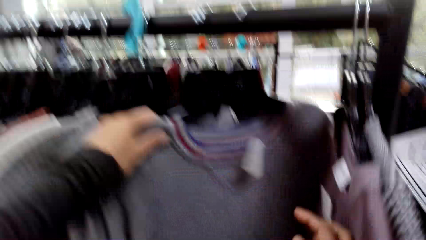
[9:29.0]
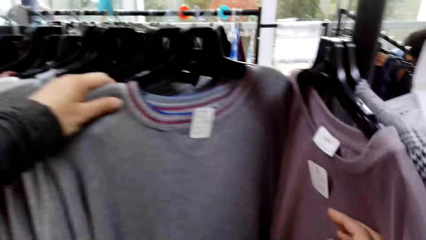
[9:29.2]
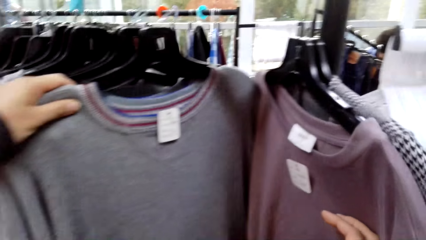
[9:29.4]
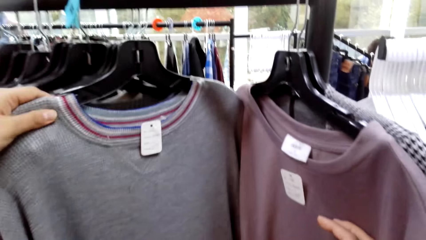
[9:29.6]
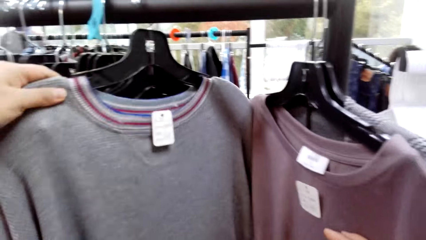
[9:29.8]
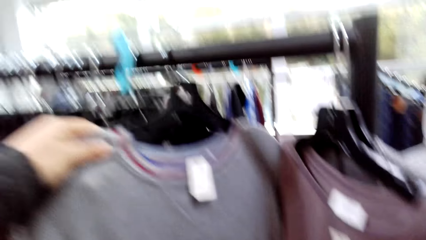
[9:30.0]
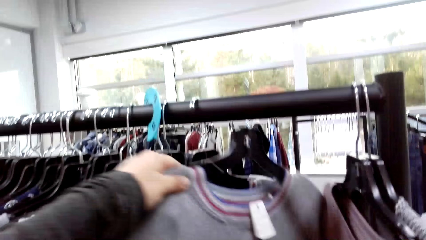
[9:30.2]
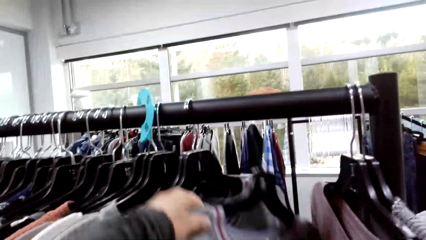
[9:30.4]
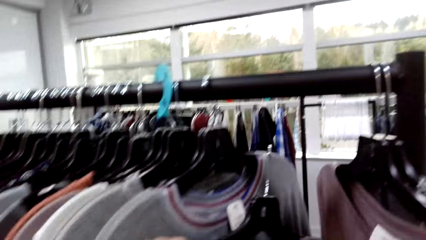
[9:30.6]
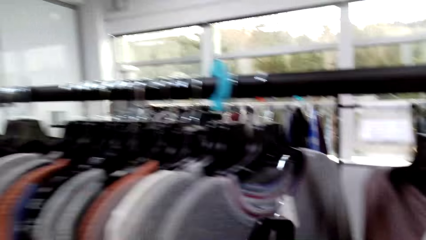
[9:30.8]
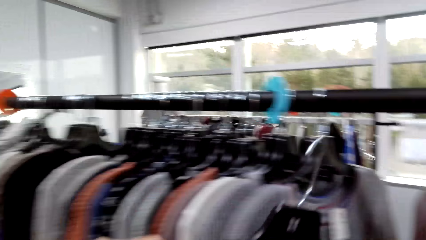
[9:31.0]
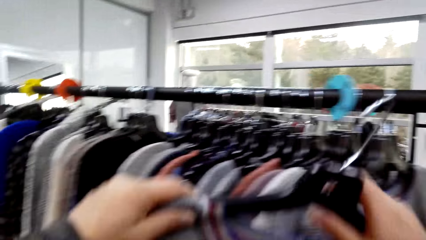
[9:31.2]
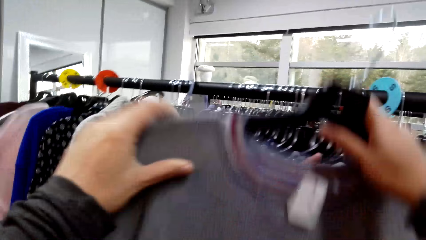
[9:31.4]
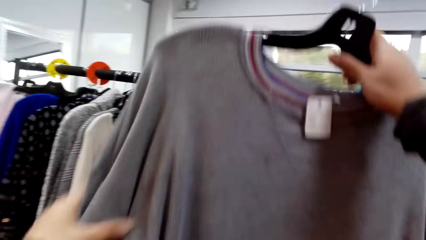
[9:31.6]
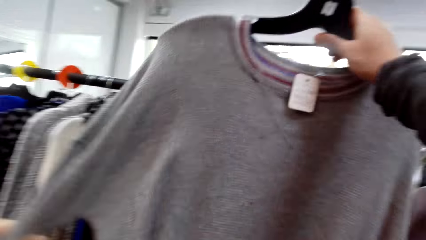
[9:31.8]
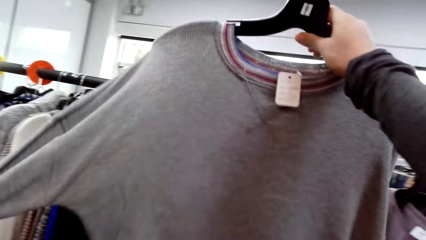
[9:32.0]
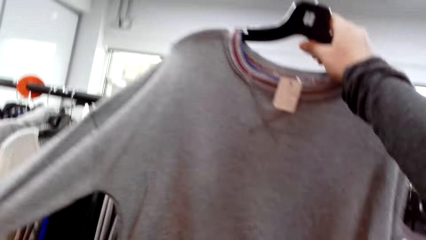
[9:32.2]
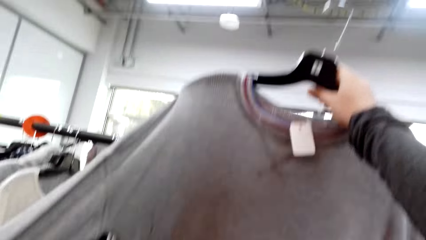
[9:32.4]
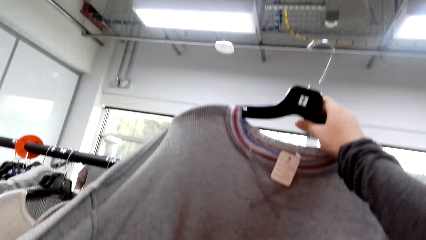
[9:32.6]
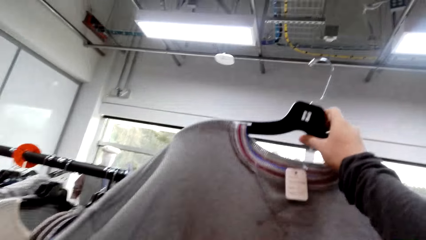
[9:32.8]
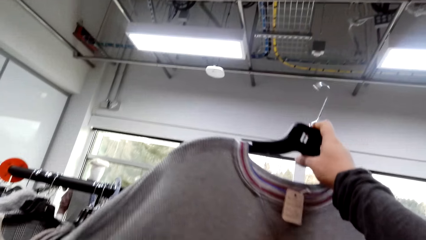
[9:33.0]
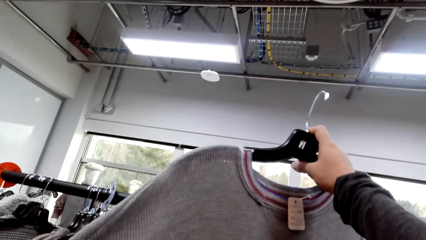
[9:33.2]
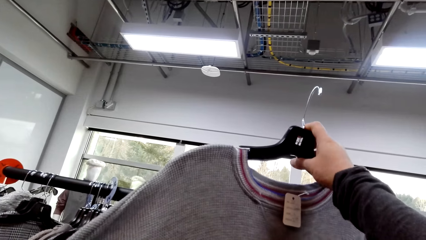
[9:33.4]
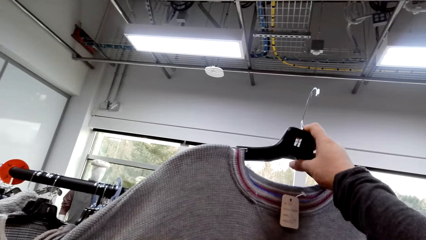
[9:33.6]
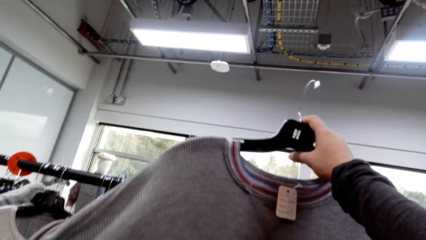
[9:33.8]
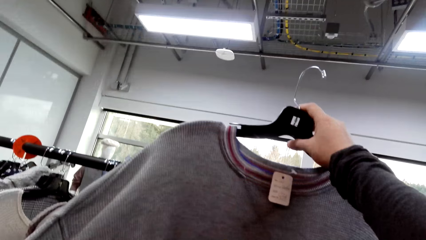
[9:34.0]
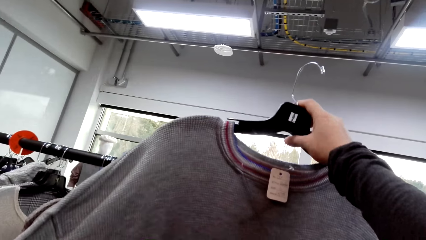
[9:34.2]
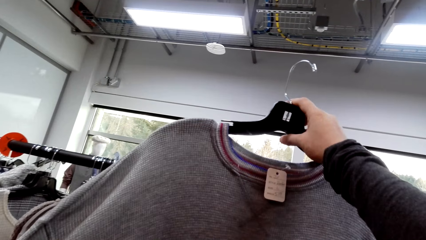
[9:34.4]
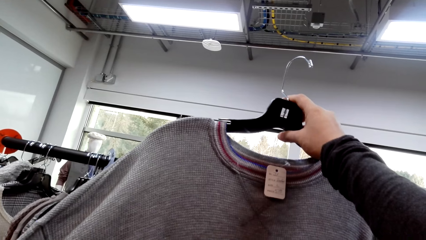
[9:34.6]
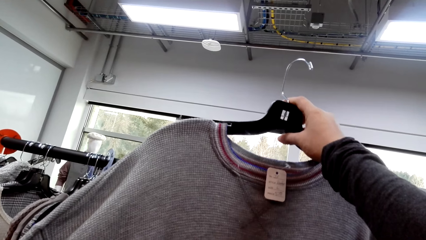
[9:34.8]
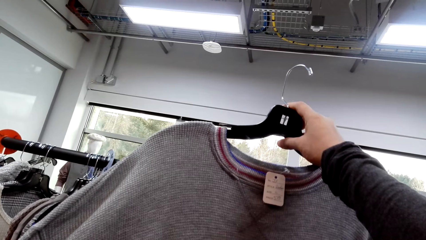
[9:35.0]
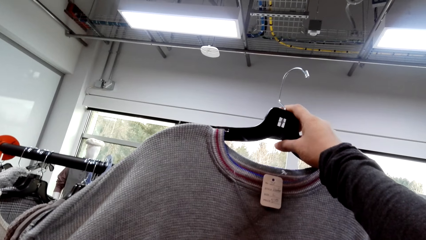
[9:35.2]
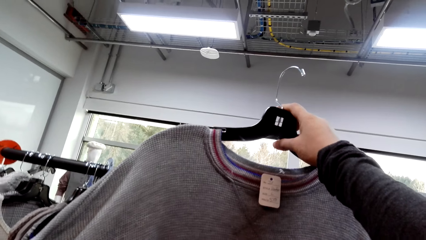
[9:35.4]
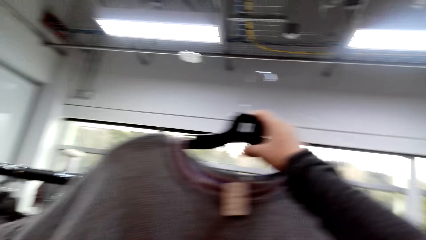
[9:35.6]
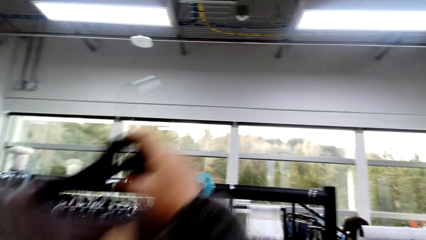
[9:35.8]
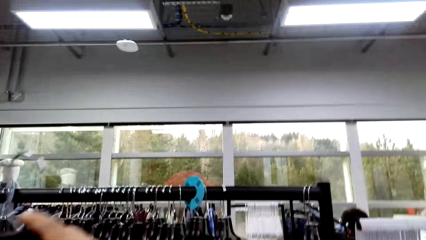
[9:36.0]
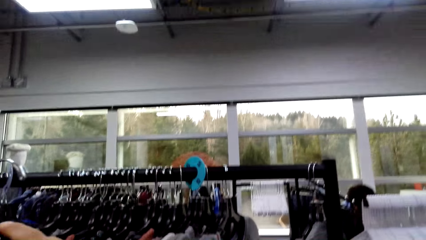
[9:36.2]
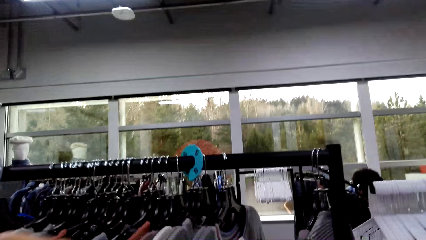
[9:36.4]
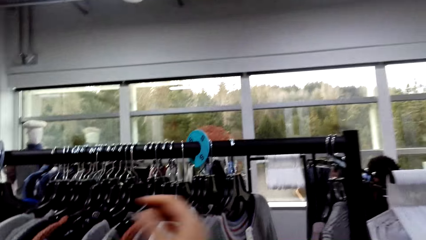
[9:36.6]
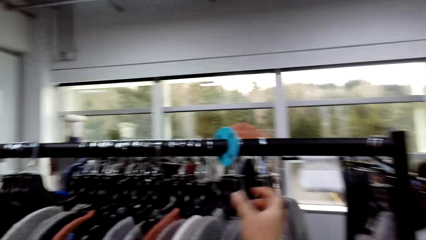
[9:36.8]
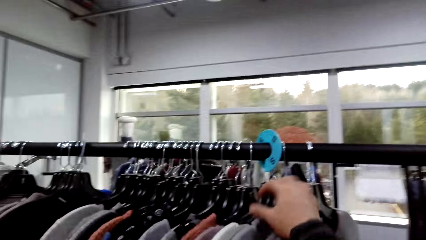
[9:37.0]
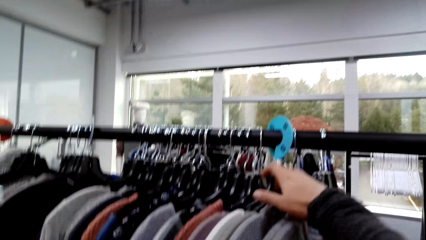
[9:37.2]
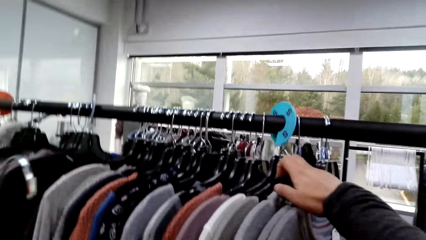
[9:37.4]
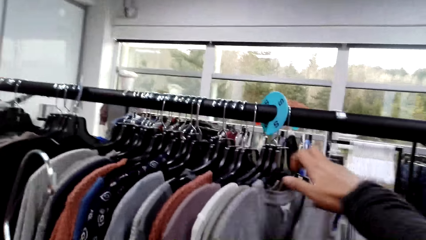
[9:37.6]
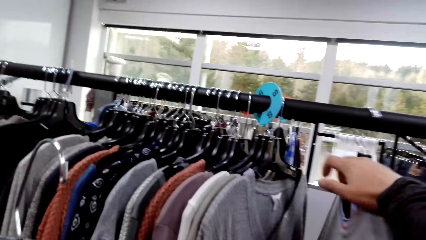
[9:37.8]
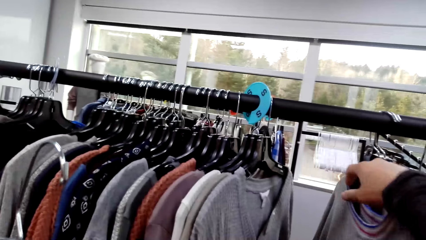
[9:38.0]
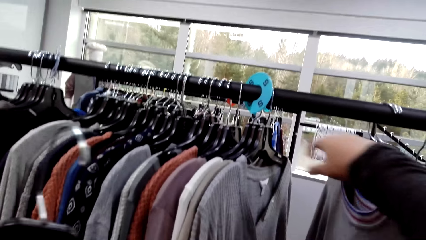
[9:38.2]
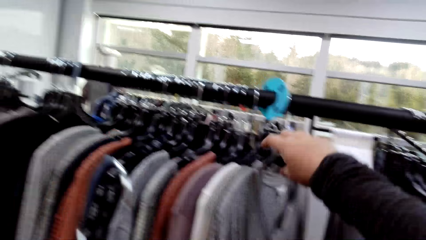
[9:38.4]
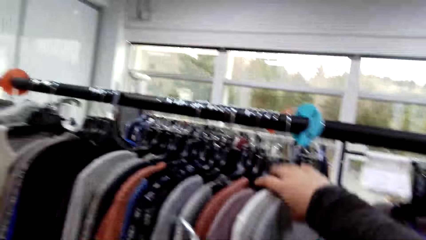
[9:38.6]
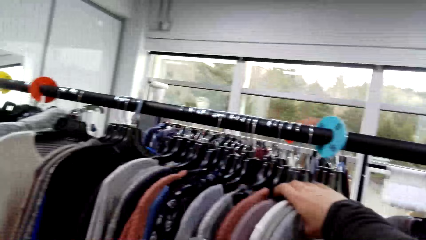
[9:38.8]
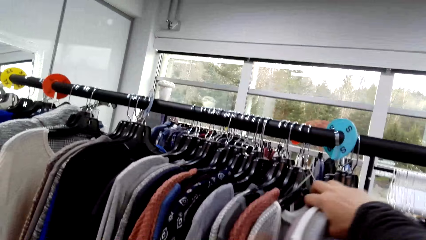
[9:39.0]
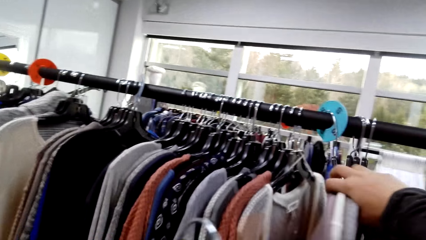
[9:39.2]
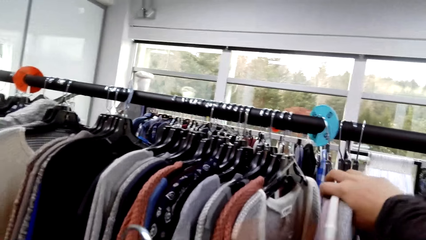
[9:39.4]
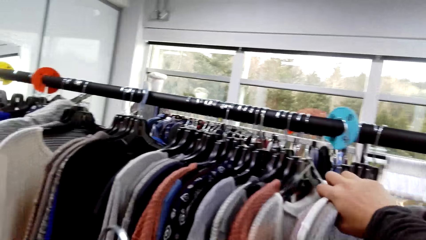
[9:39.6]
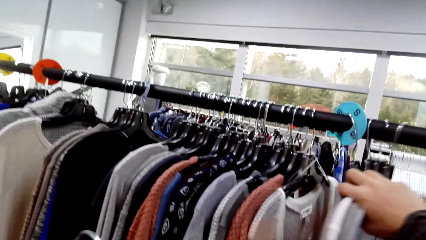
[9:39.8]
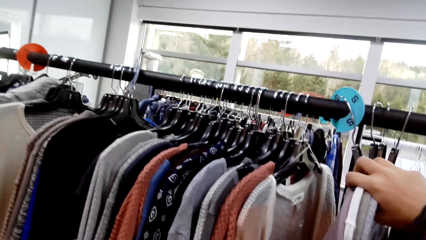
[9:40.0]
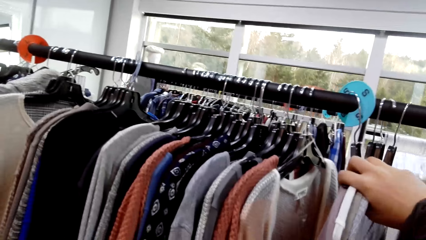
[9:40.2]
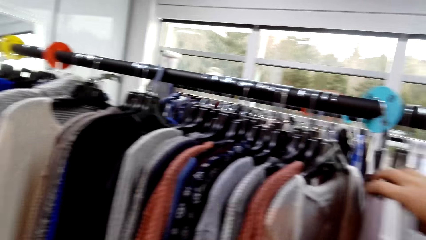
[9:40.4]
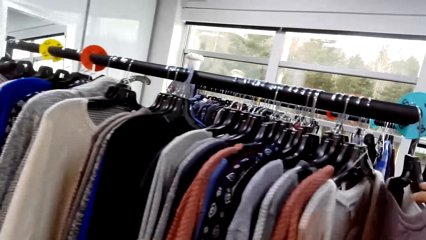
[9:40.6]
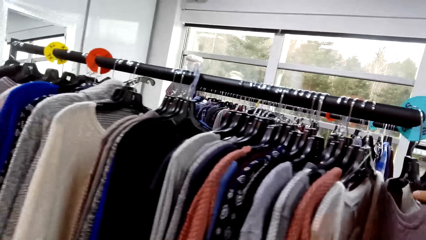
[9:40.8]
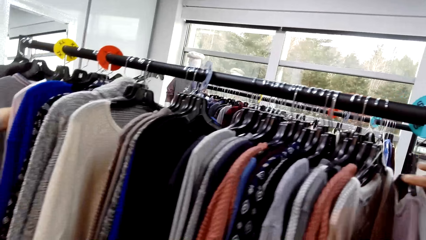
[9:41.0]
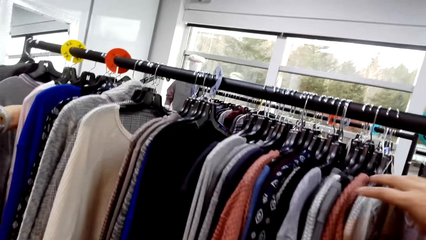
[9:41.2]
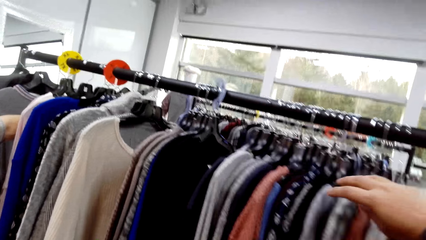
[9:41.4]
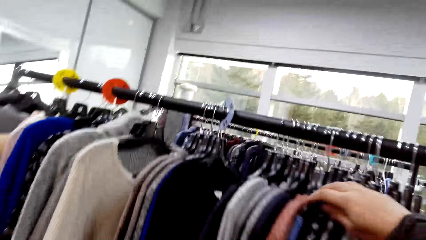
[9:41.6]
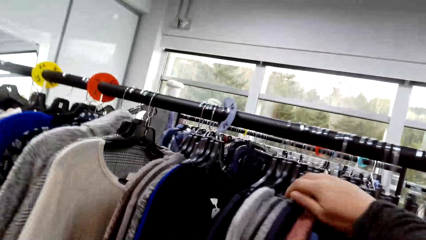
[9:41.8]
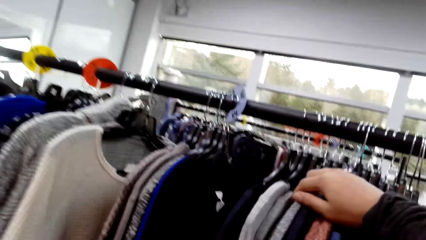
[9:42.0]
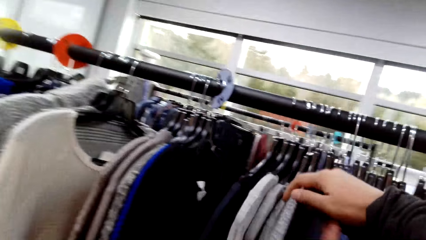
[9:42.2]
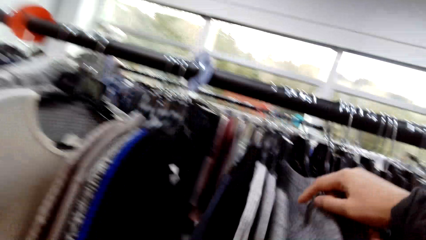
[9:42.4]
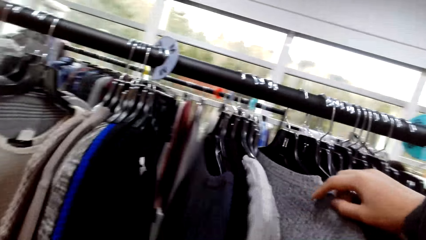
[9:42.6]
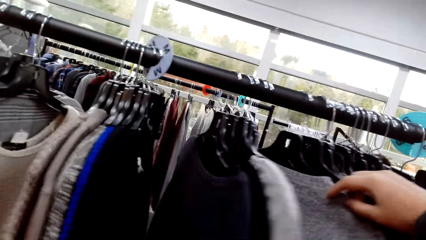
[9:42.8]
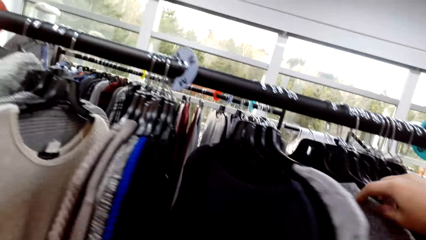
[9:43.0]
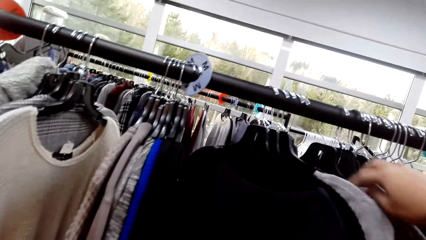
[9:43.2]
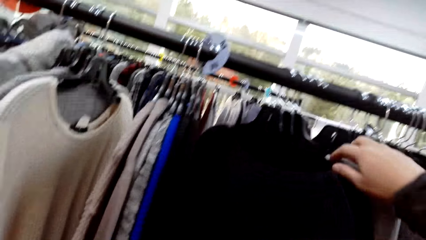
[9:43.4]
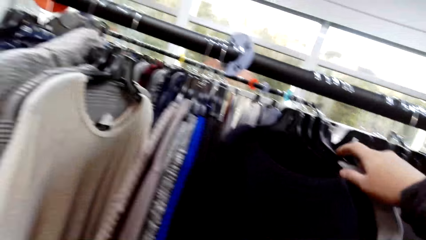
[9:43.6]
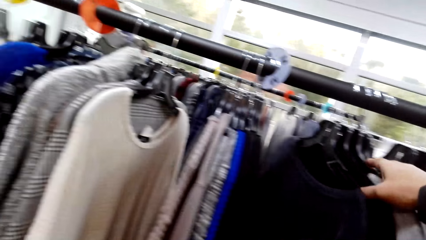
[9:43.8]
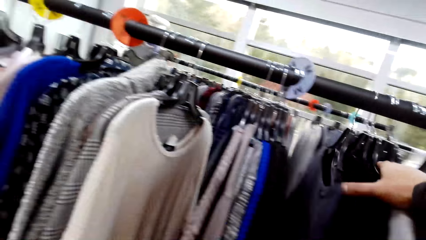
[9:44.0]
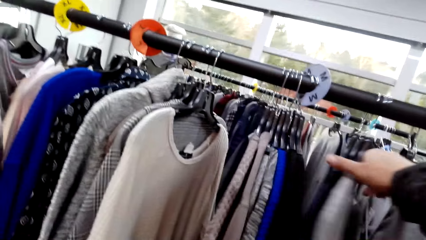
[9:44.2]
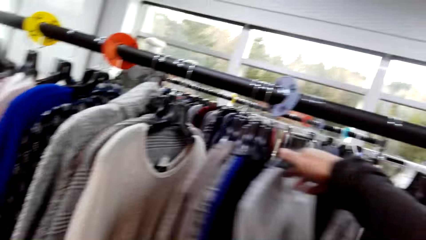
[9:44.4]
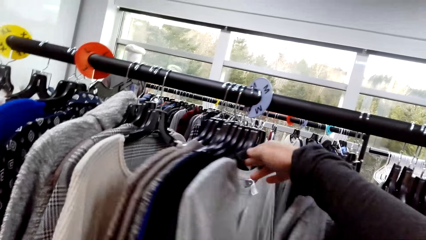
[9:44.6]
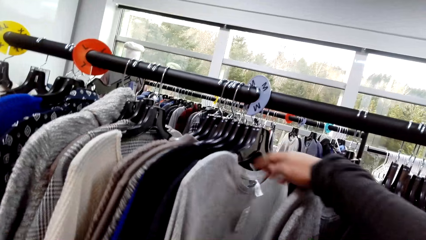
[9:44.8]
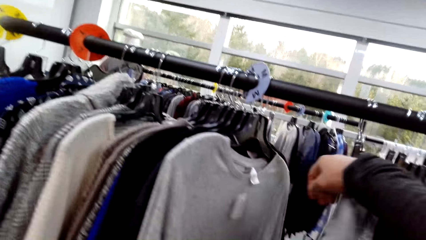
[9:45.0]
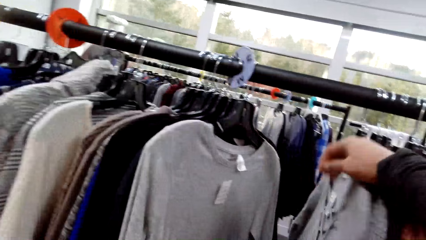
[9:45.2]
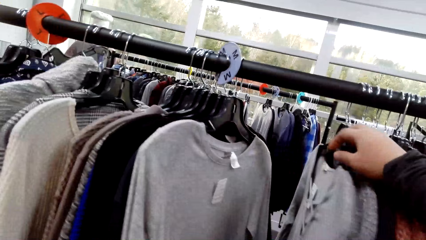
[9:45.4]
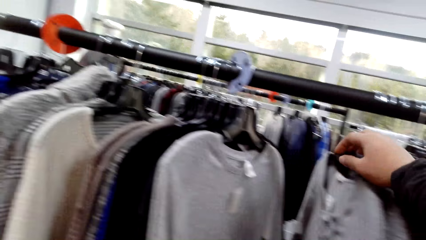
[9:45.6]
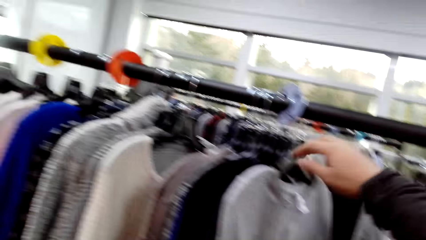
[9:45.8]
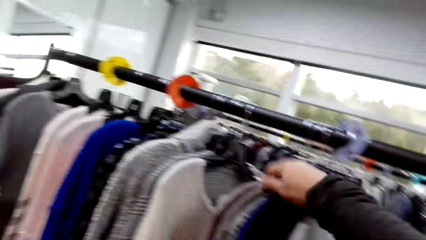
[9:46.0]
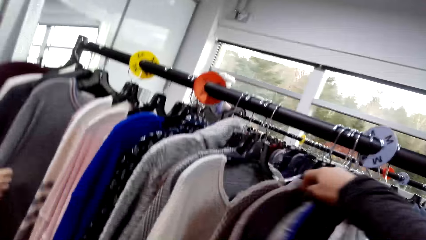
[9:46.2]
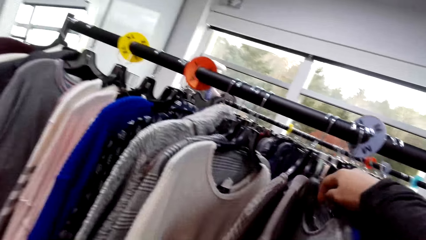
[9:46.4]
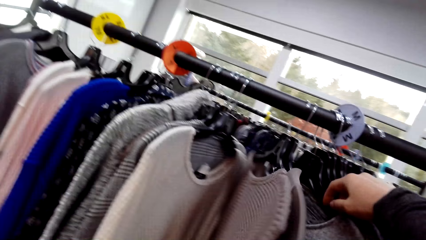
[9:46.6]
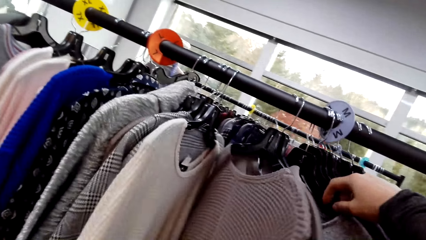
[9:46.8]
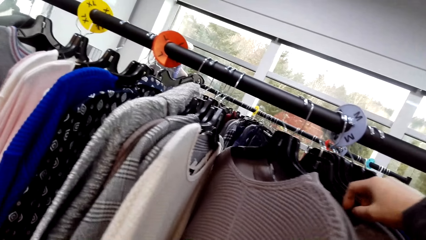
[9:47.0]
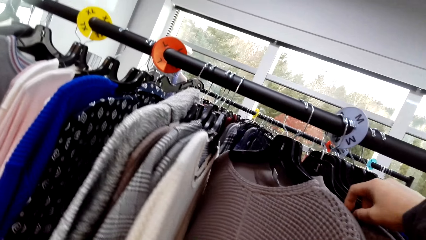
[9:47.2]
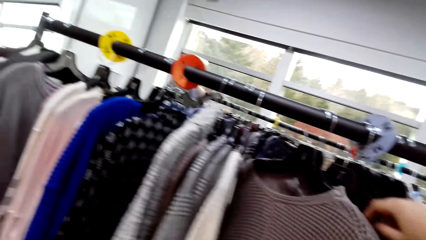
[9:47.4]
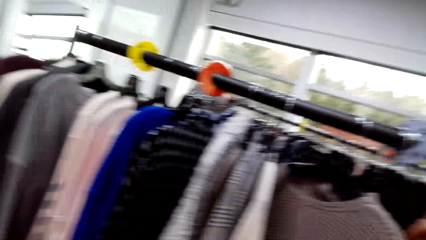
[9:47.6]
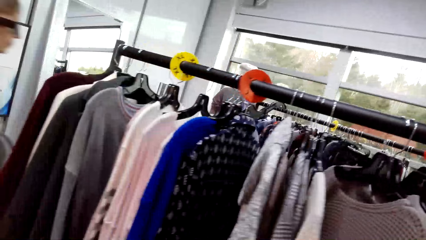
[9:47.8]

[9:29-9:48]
The camera wearer moves apparel. They remove the apparel from the display stand. They lift the apparel. They look at a sweater. They lower the apparel. They look at clothes on the rack. They move the apparel. They move the apparel again. A lady touches apparel. The camera wearer moves the apparel. They move the apparel again. They hold the apparel. They move the apparel. They move the apparel again. The lady holds the apparel. The camera wearer moves the apparel.
